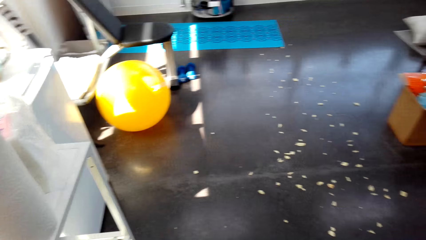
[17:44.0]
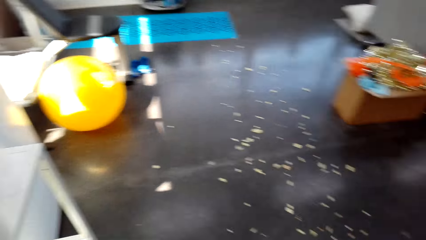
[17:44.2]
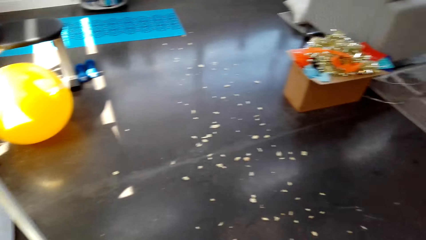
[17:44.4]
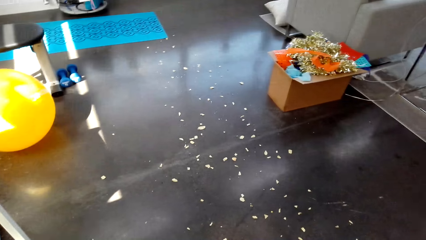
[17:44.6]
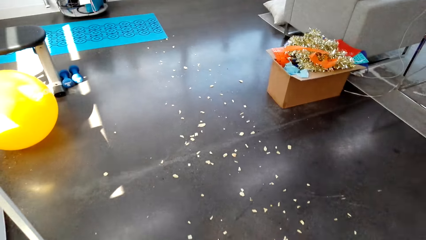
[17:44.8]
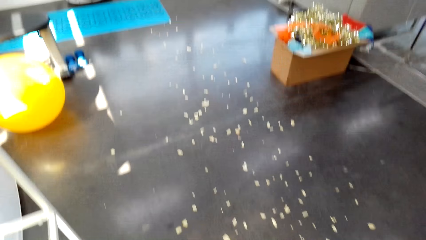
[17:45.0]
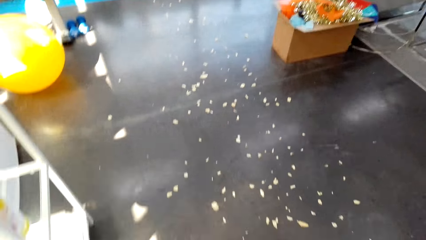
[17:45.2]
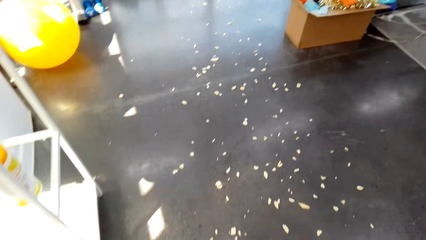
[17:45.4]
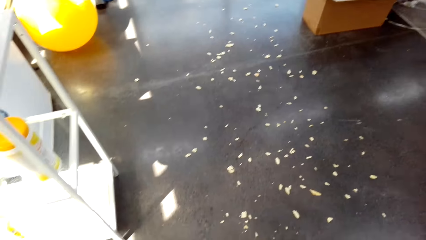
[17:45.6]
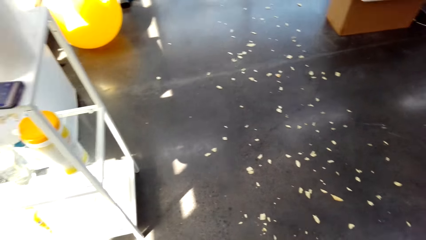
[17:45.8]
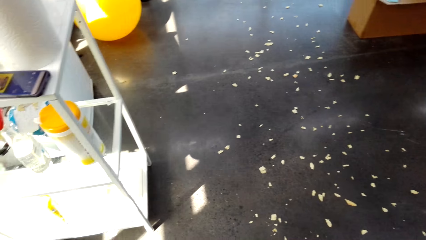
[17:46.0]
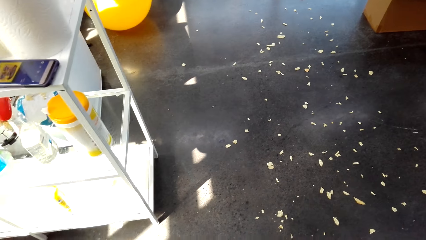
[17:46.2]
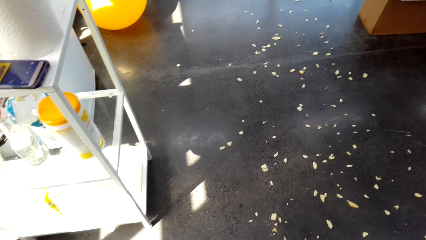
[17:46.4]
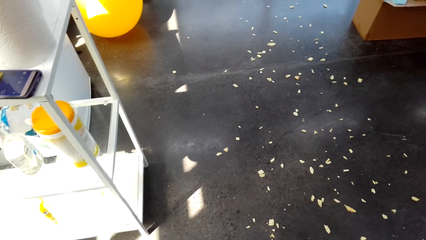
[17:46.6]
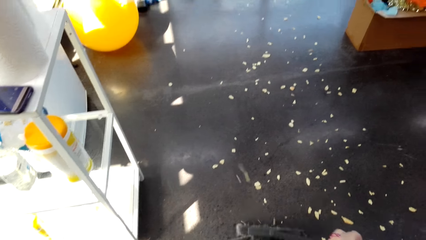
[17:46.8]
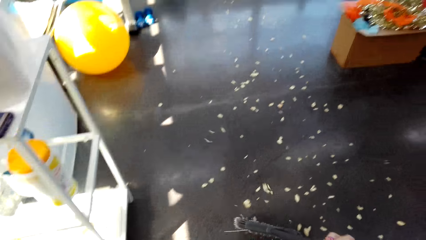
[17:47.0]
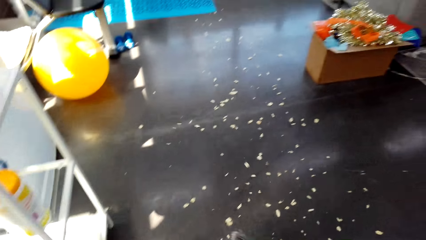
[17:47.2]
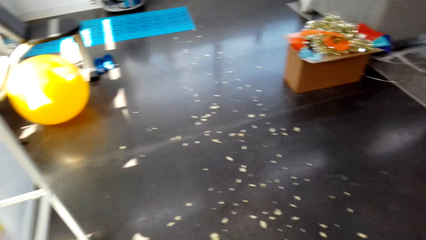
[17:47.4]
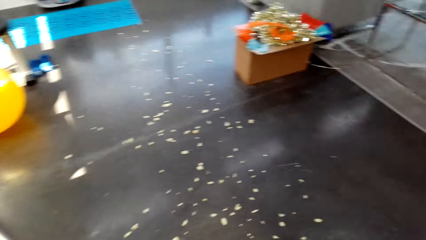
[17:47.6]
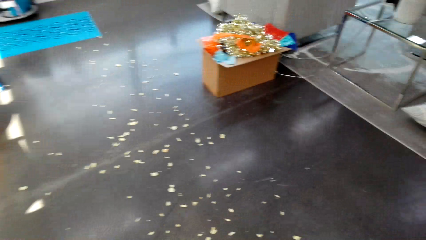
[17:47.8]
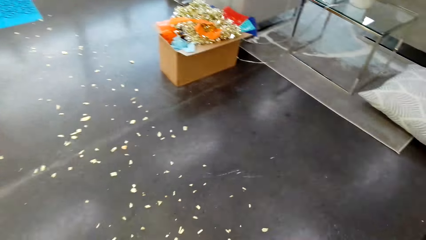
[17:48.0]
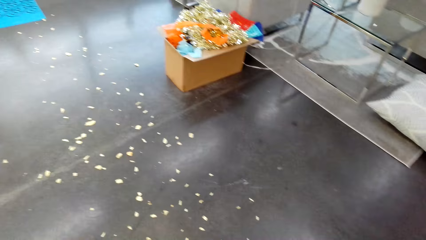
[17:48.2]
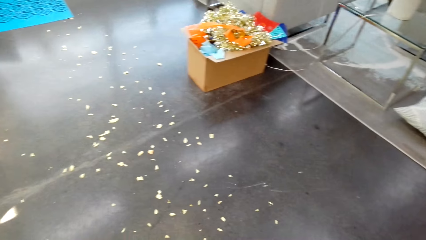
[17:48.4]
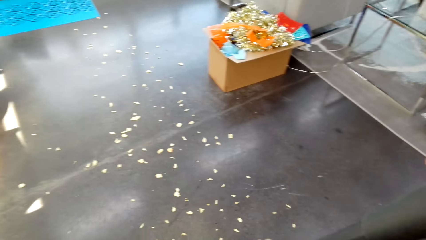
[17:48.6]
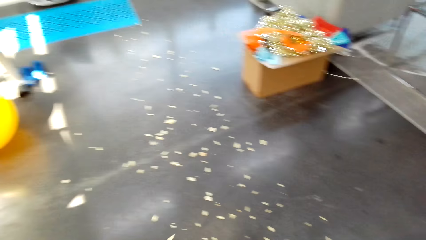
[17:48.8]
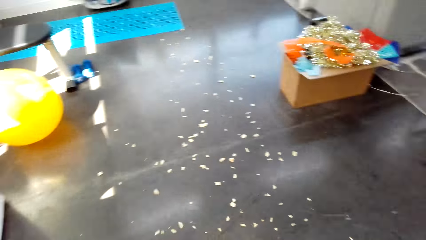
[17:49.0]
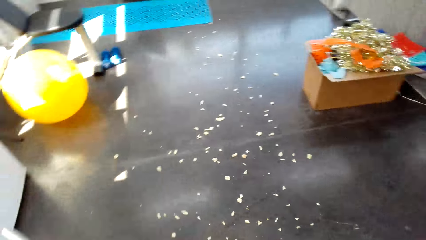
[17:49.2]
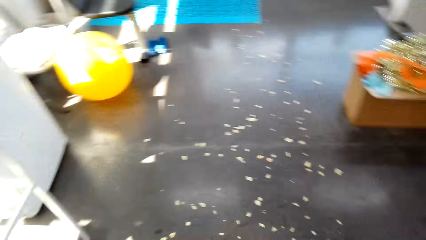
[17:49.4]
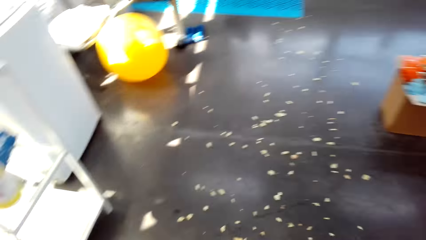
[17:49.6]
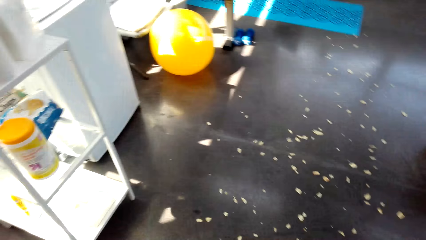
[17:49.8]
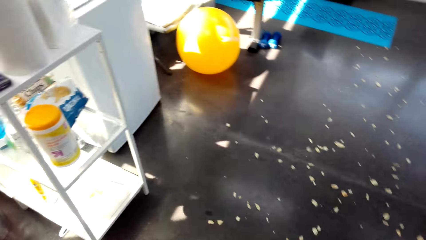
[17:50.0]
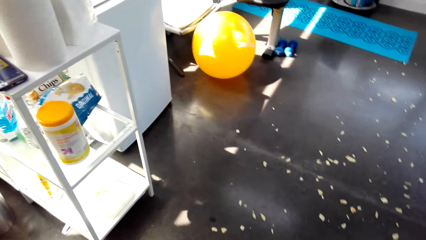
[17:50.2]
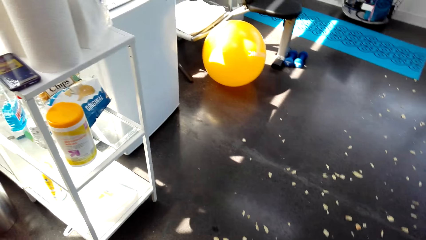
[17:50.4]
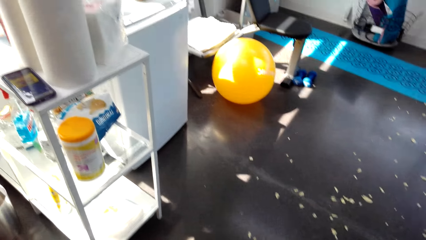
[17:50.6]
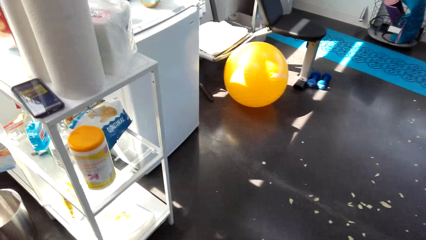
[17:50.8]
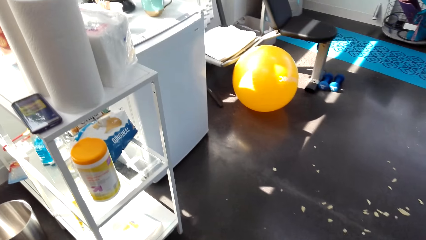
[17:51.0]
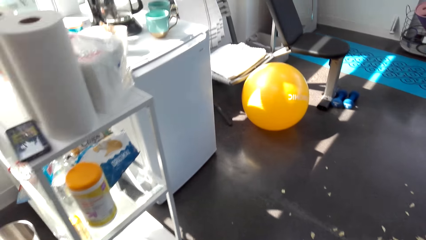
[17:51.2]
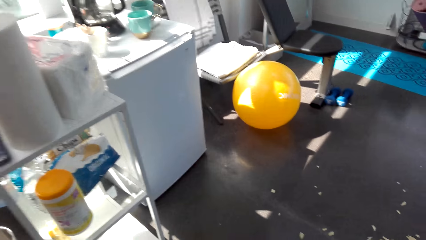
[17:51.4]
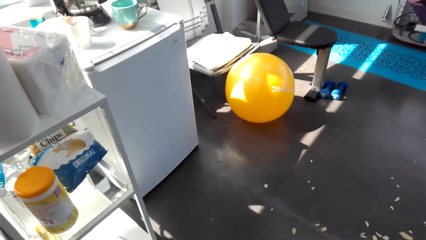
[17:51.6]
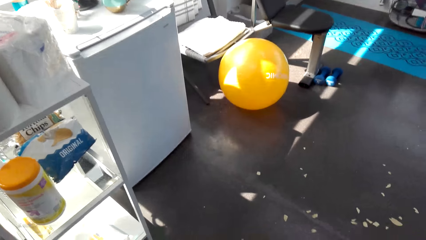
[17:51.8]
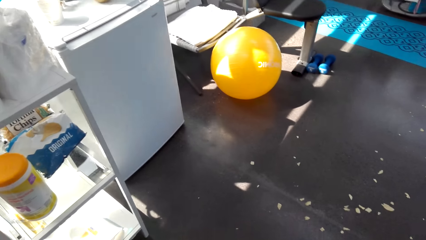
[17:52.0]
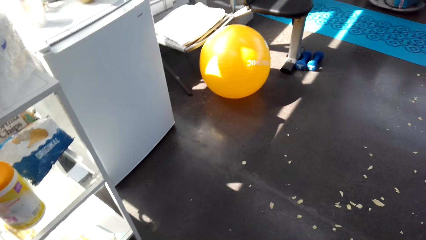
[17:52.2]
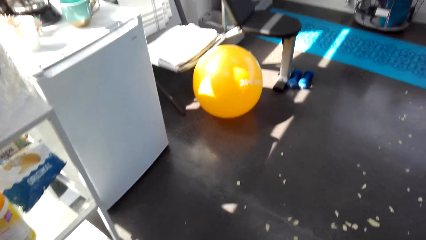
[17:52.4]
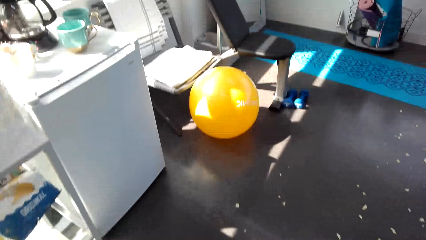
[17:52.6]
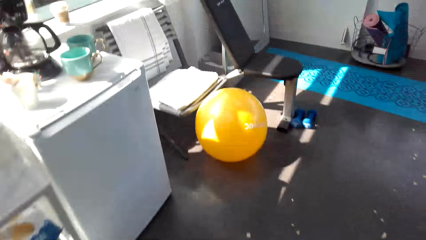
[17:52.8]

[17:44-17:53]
The camera wearer sweeps the floor with a broom.

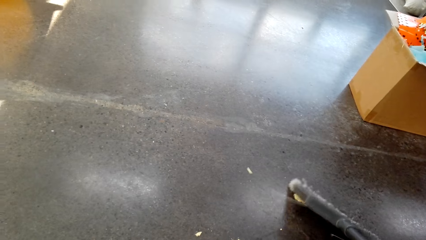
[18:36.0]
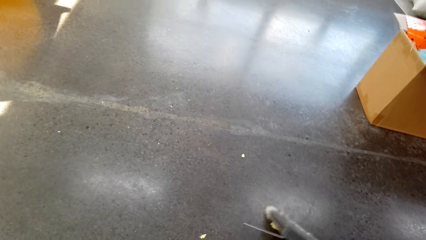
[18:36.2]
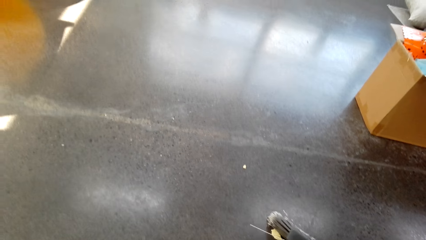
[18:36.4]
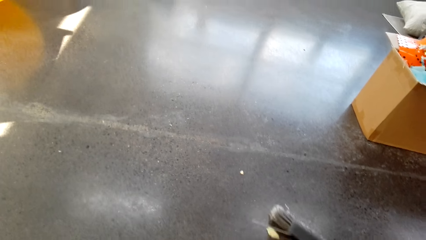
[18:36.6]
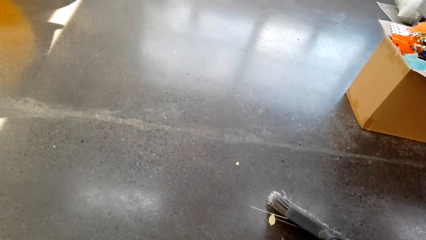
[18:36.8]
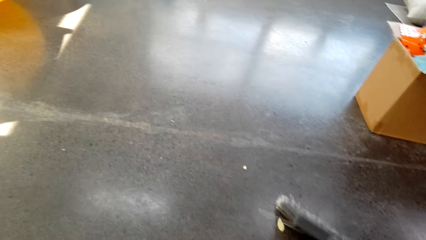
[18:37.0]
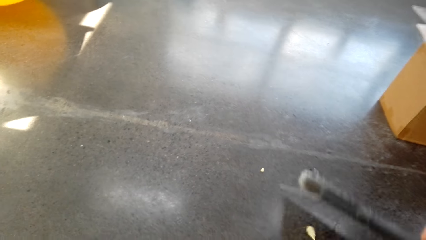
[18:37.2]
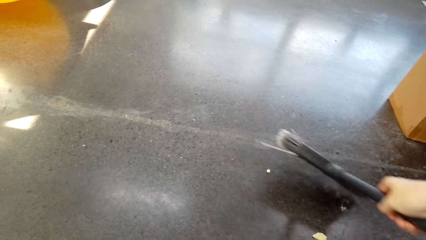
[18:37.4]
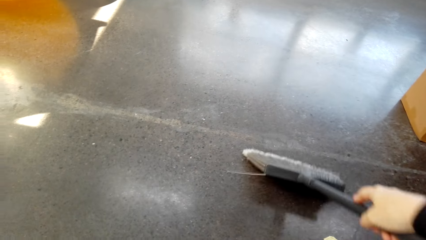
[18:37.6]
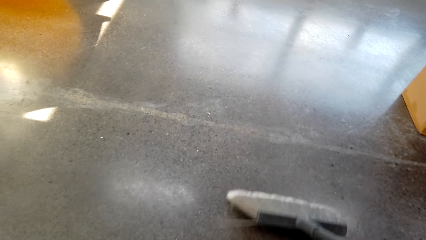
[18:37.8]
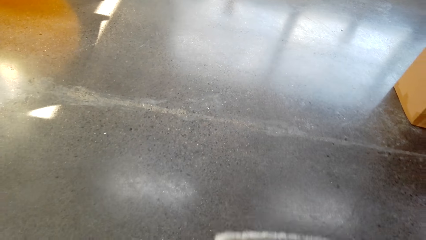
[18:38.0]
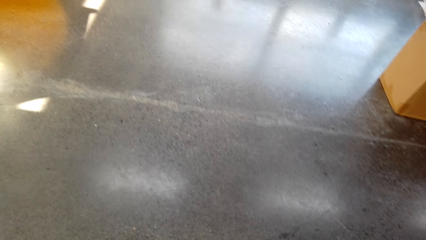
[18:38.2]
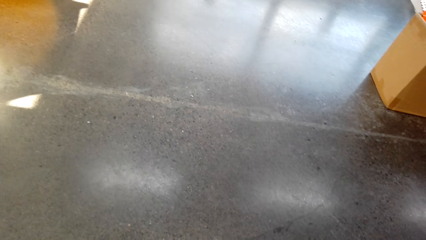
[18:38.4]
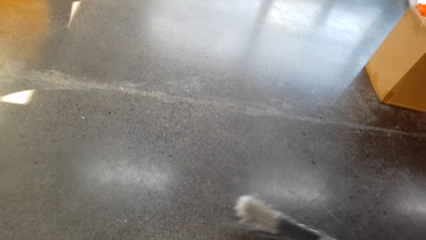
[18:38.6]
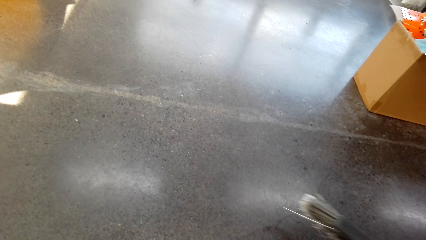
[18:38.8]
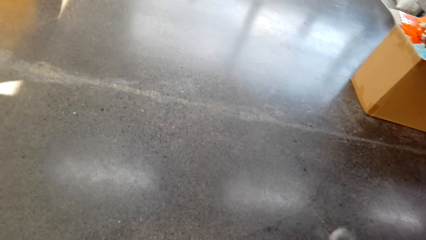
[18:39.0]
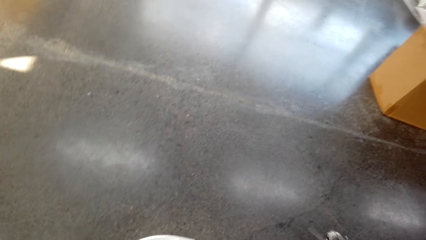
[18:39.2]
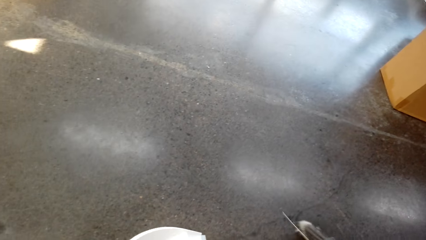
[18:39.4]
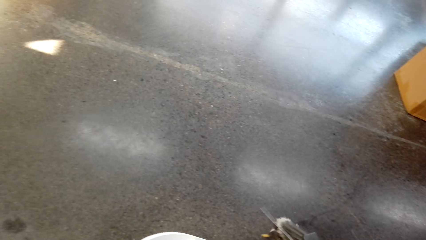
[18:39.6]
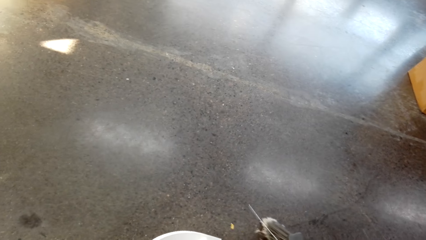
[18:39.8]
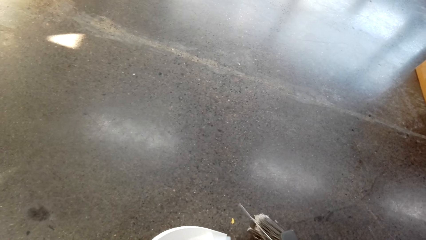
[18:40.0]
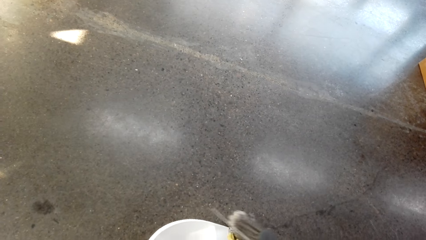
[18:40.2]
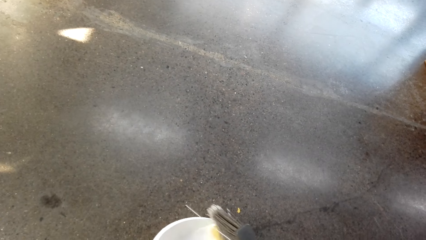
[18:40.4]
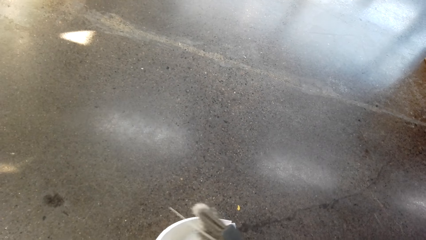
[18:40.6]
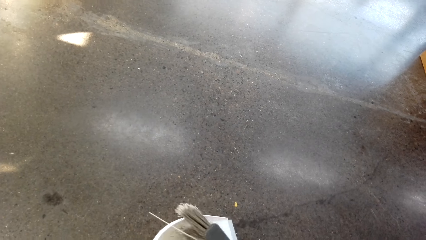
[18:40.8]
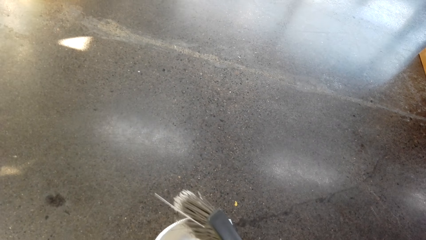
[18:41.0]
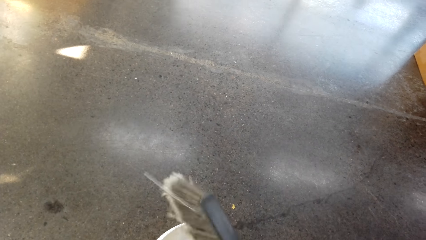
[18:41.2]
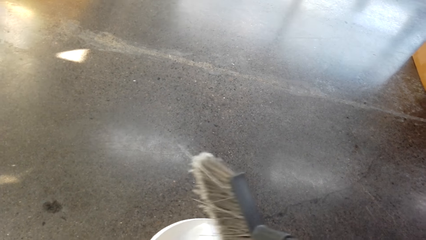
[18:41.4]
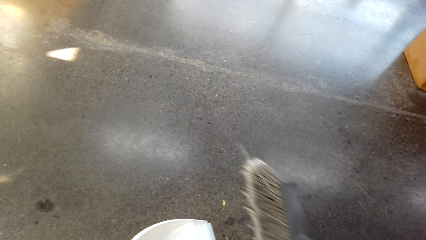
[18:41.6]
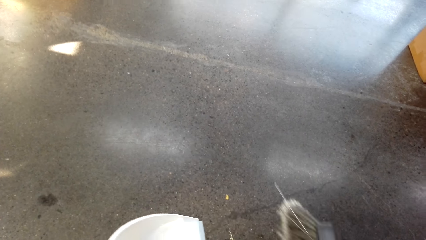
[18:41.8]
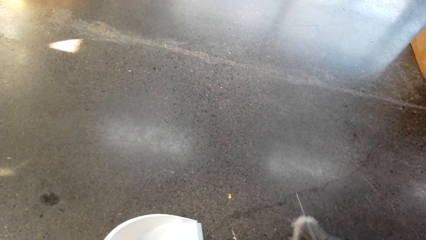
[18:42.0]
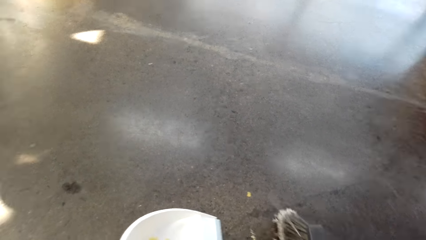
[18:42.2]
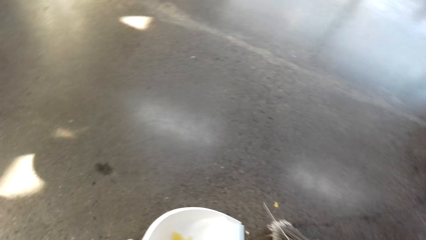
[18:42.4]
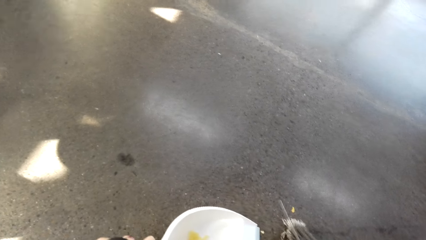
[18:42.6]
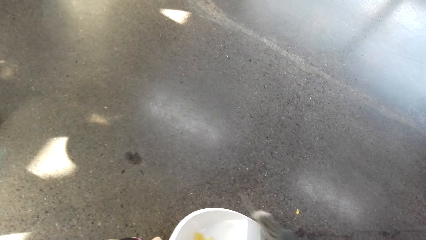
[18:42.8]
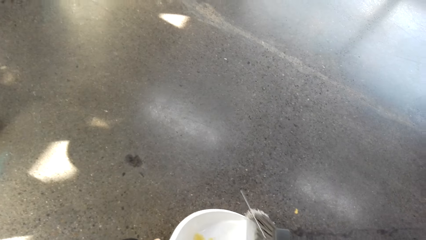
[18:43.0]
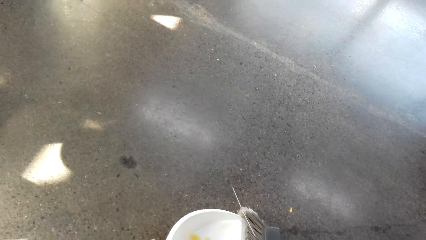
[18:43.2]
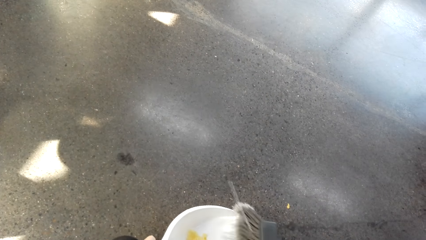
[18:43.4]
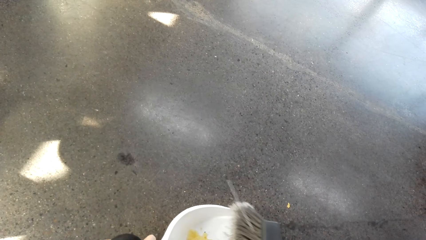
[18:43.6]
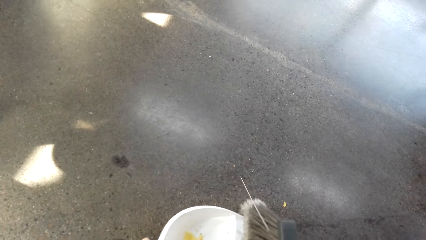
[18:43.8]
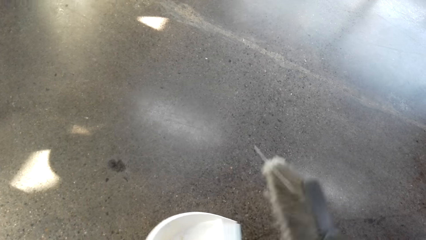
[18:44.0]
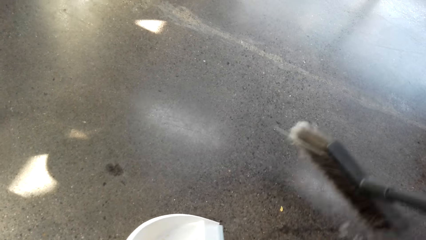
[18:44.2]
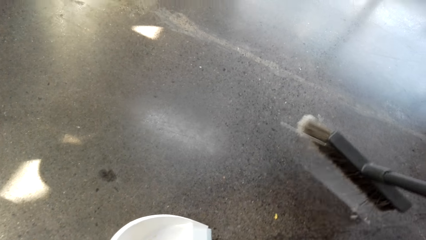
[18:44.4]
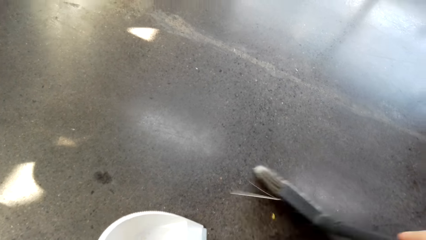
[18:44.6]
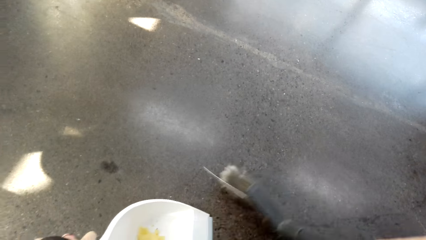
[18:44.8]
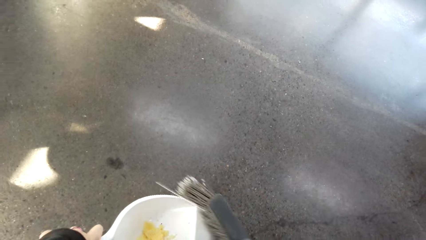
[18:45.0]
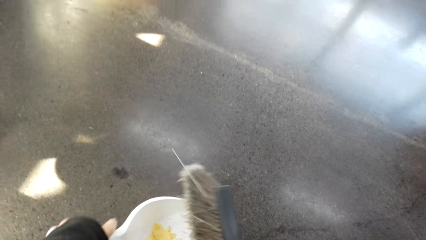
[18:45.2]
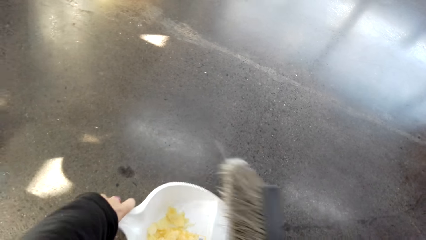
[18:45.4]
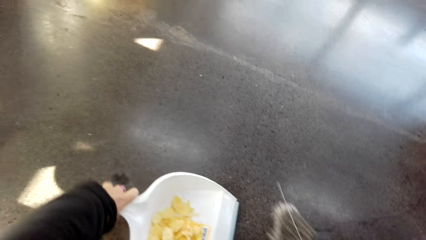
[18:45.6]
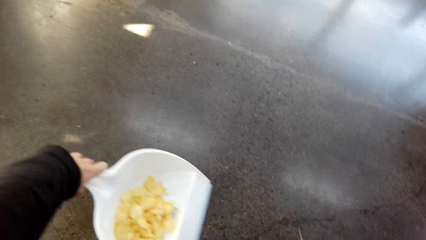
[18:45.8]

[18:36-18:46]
The camera wearer collects dirt in a dust pan.
